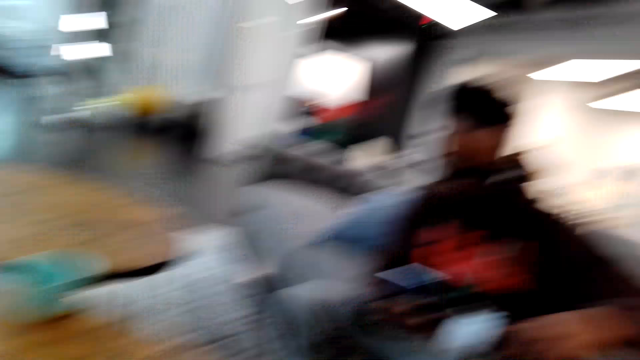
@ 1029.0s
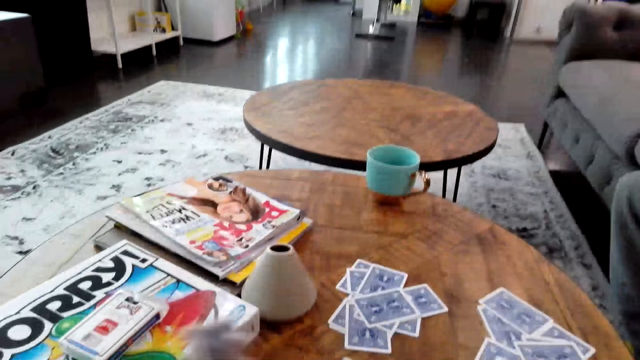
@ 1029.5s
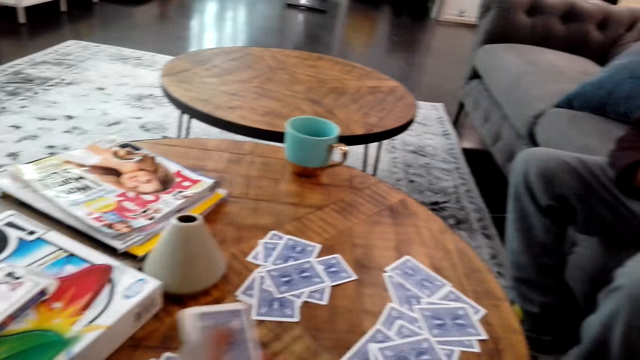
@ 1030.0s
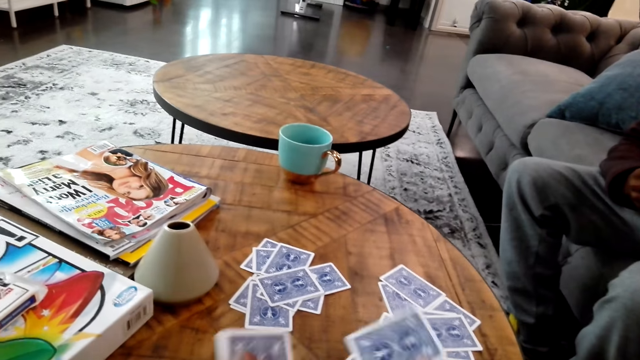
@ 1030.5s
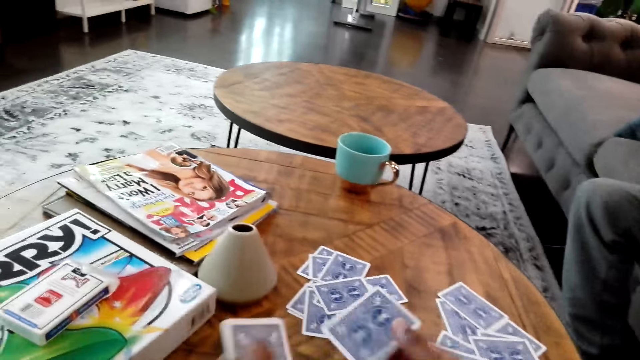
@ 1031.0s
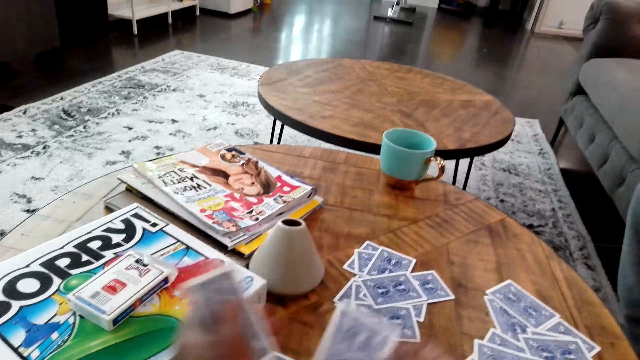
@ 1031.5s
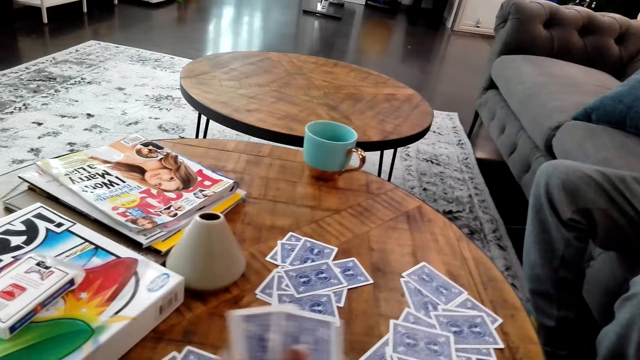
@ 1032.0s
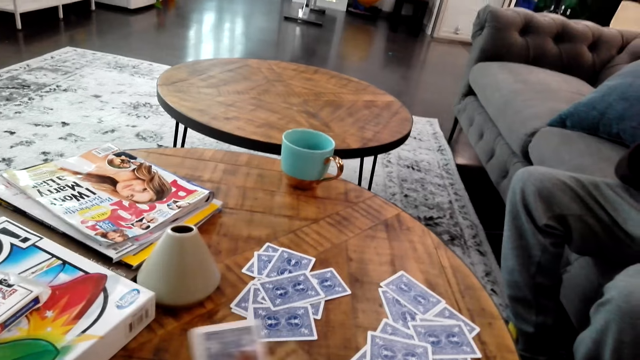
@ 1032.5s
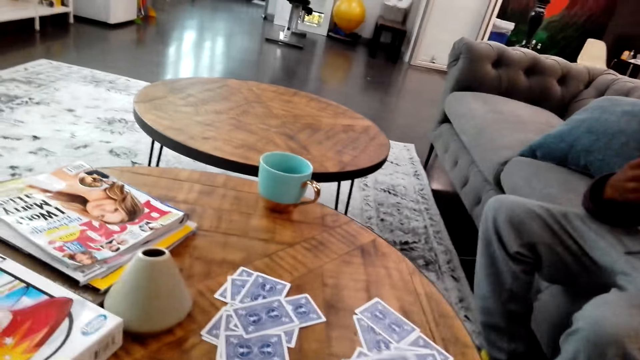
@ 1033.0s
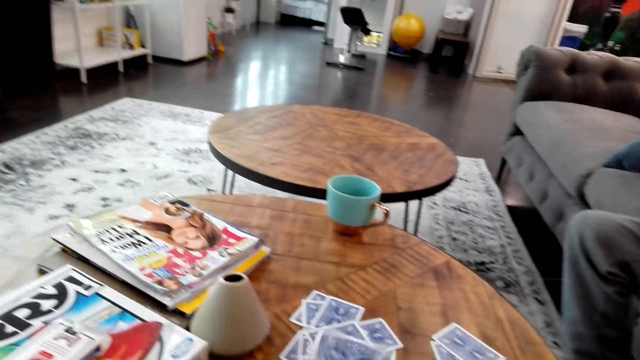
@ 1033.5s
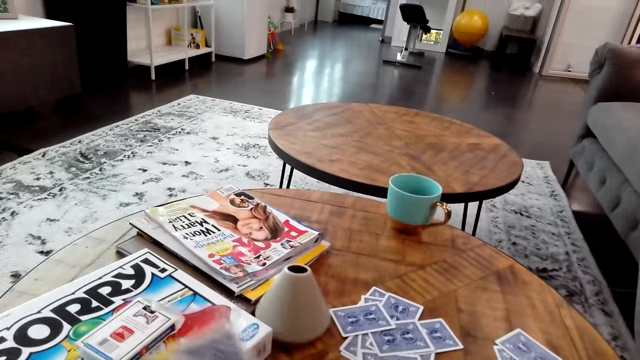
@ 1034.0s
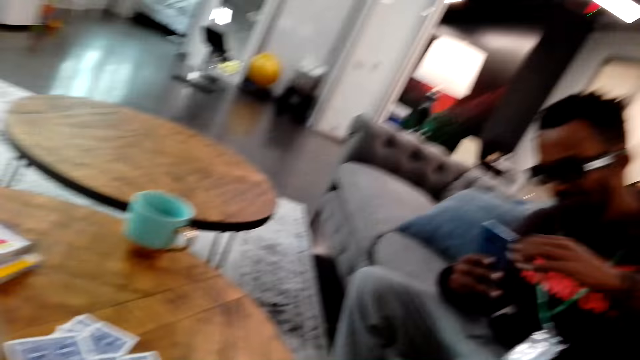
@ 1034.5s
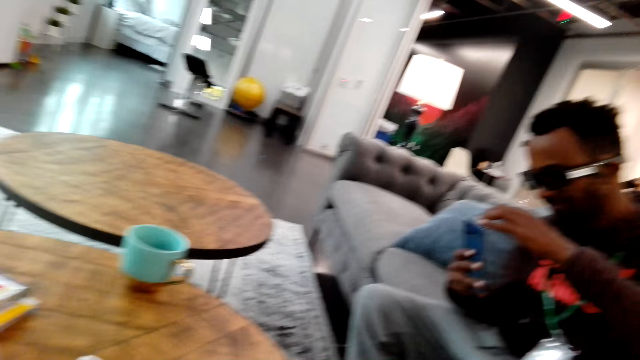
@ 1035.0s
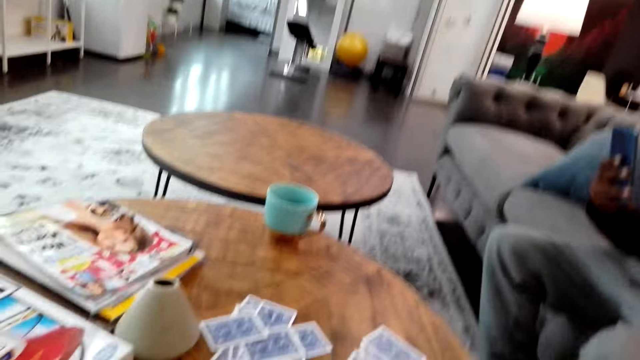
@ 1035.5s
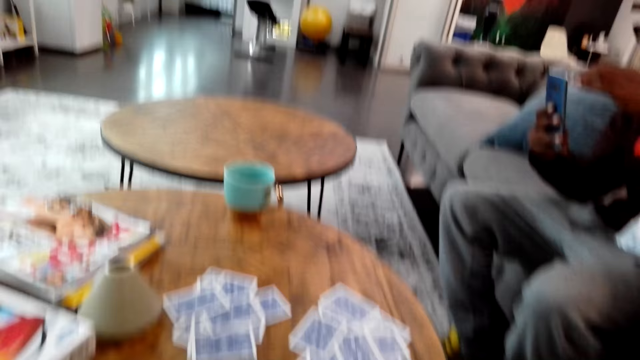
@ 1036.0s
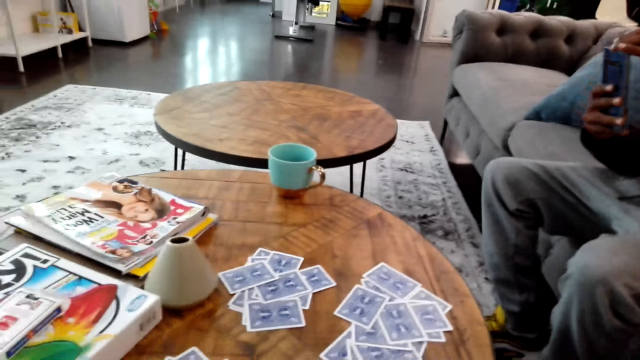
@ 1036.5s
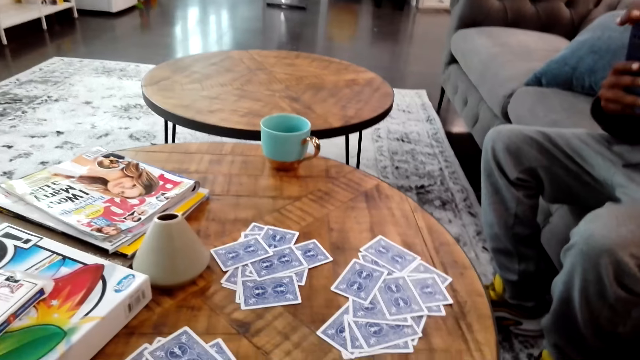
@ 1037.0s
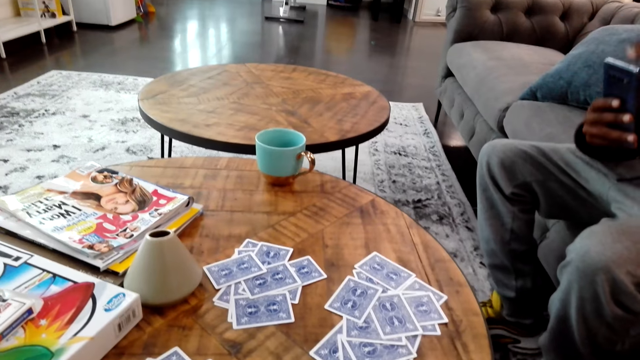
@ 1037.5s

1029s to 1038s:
The camera wearer looks around. A man operates a phone. The camera wearer looks around again. They put the cards on the table. They move the cards on the hands and count the cards on the hands. The man operates the phone.

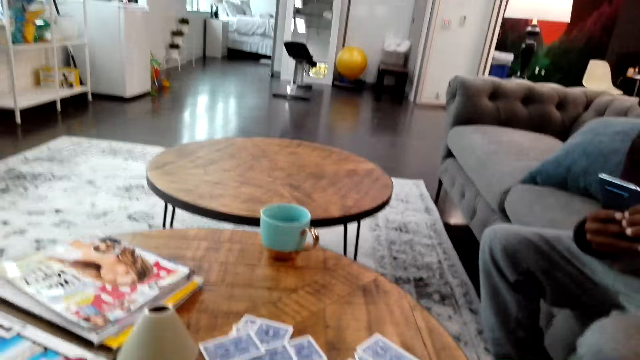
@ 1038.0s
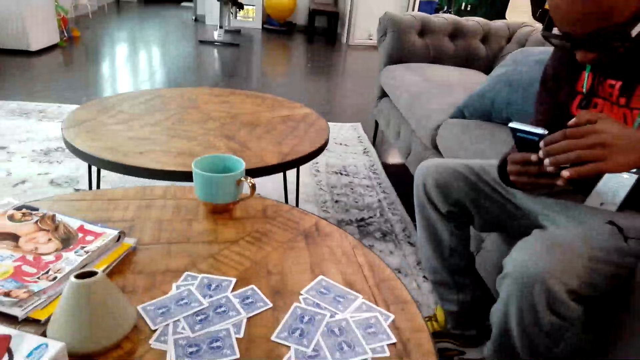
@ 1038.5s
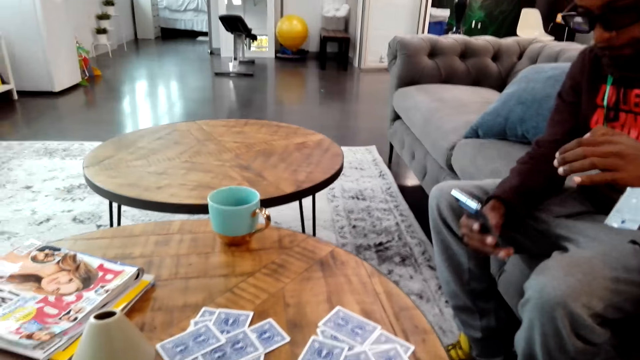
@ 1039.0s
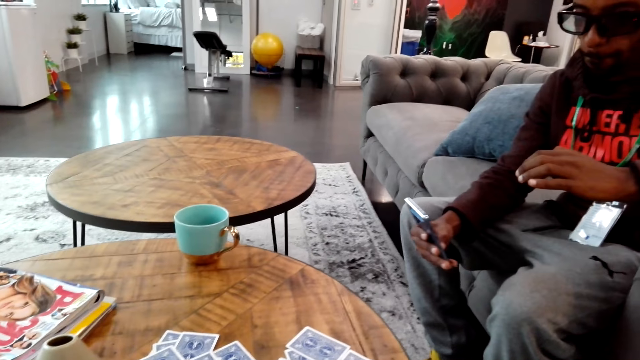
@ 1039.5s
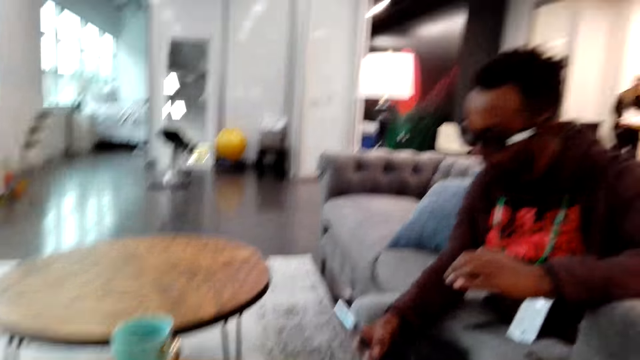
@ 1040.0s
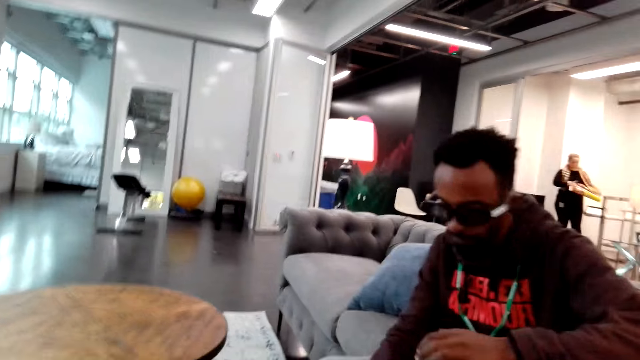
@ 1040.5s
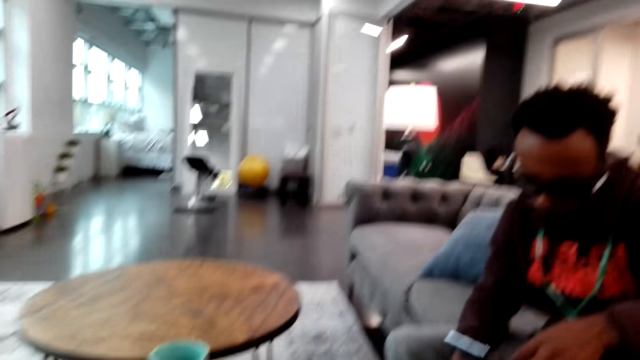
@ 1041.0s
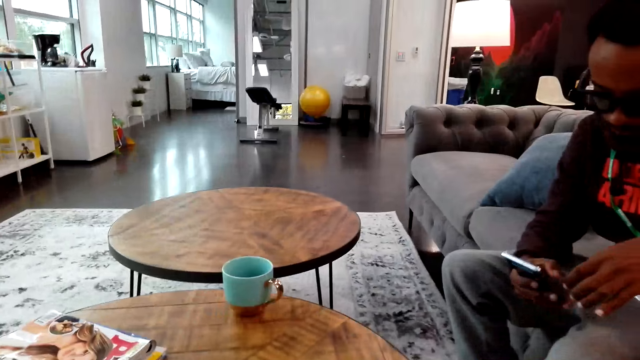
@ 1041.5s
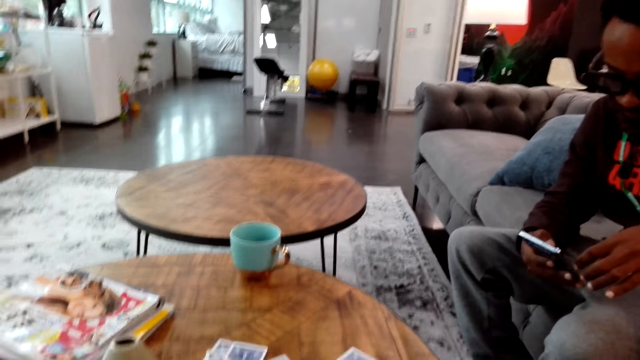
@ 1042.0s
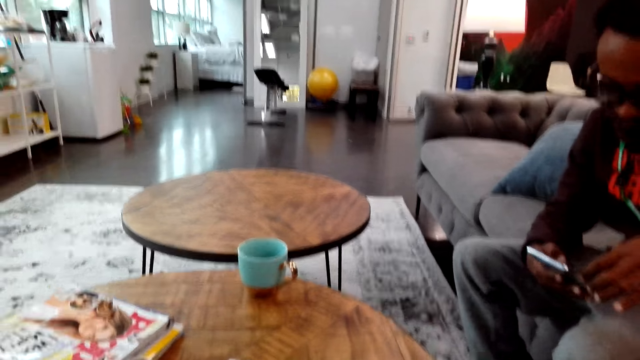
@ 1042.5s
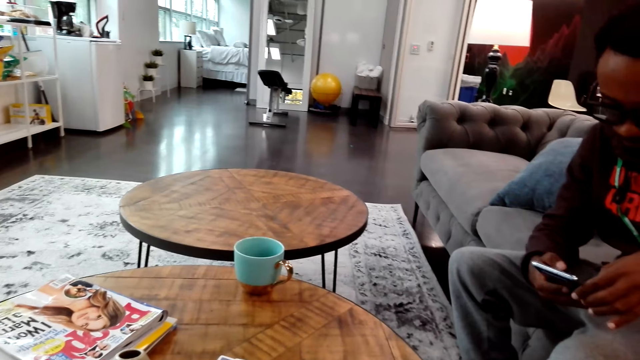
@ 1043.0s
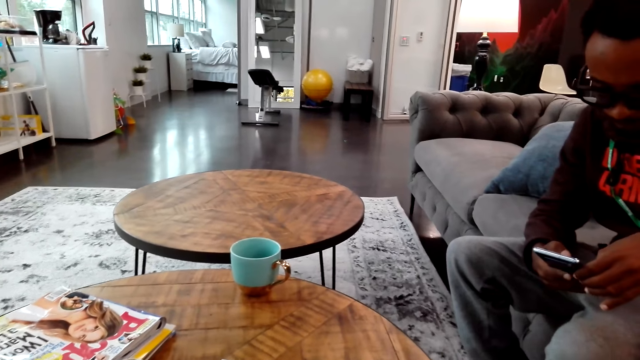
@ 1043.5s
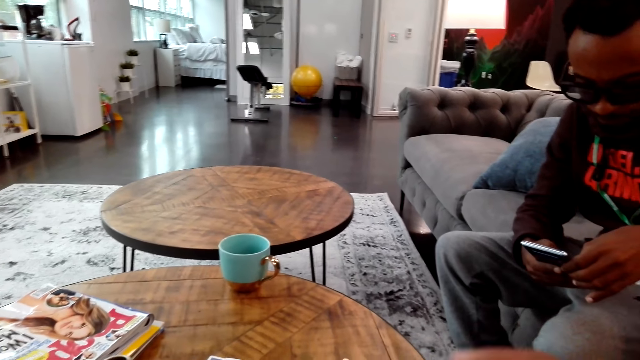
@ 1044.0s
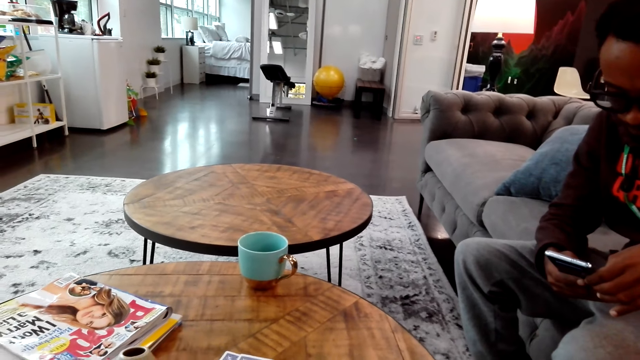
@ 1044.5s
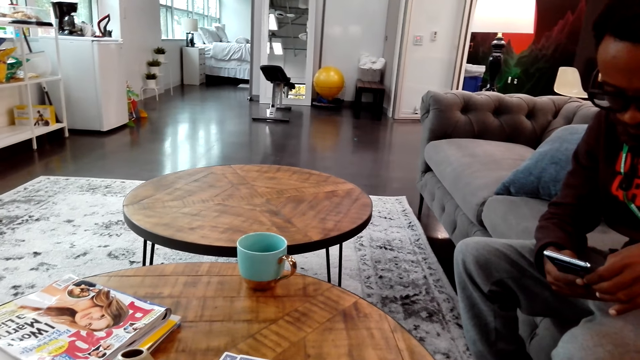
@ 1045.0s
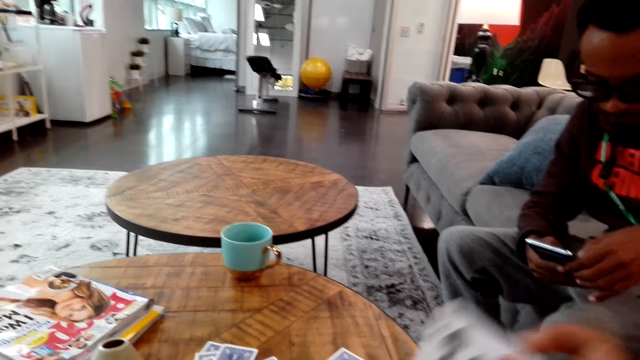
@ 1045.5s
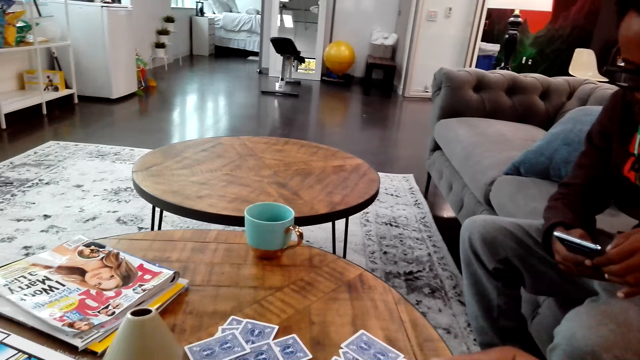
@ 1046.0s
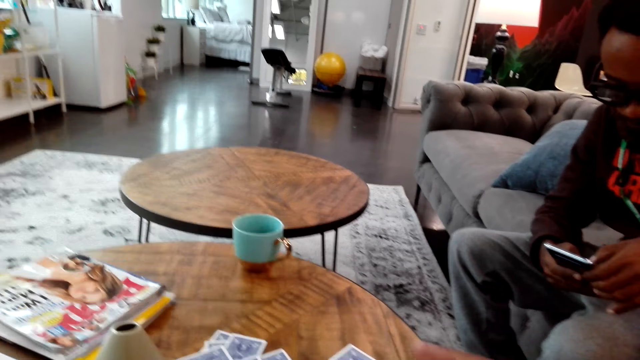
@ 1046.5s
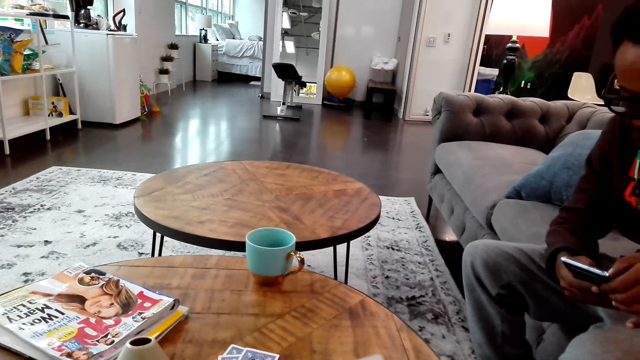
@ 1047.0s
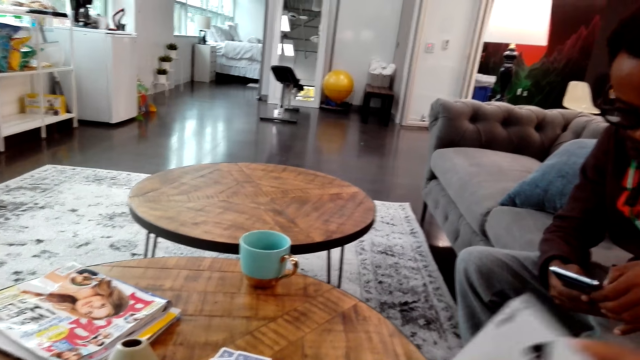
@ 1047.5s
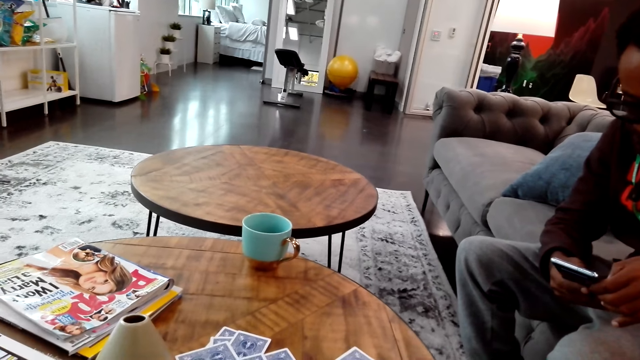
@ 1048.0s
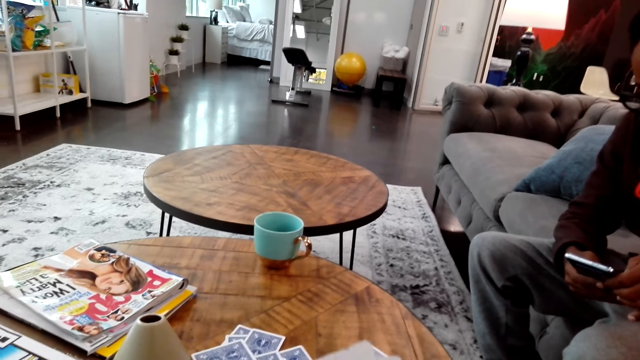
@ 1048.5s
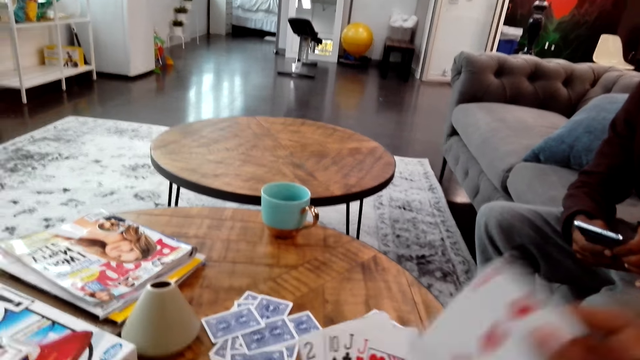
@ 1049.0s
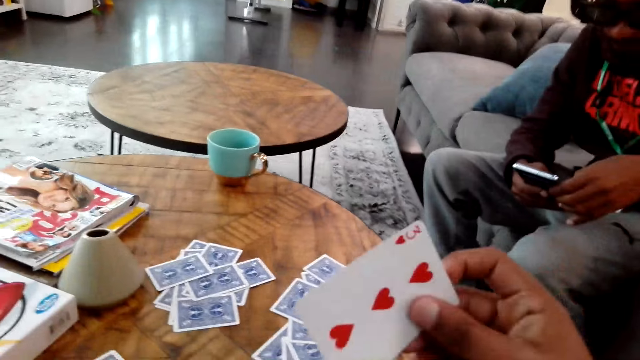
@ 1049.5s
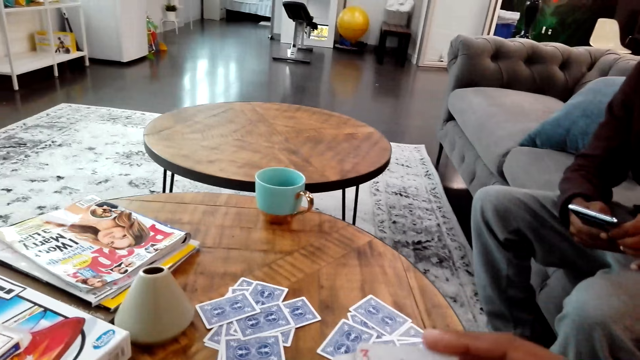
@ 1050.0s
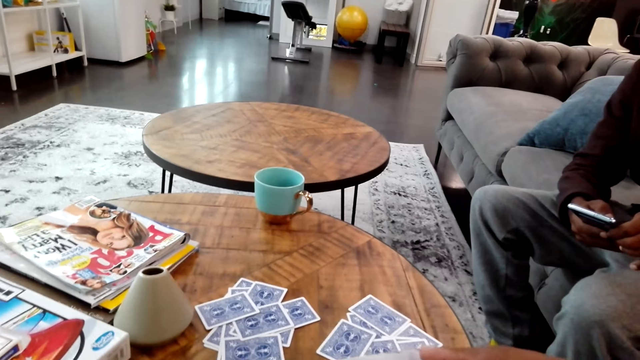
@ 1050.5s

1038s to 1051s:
A man operates a phone. The camera wearer looks around. The man operates the phone. The camera wearer shuffles the cards. They count the cards on the hands.
